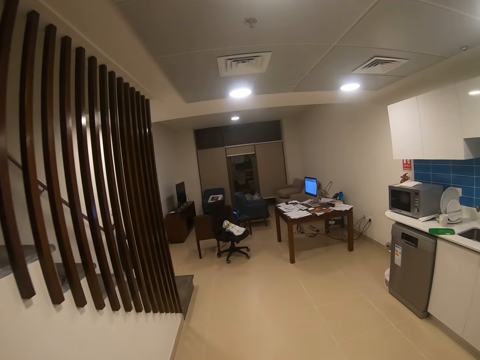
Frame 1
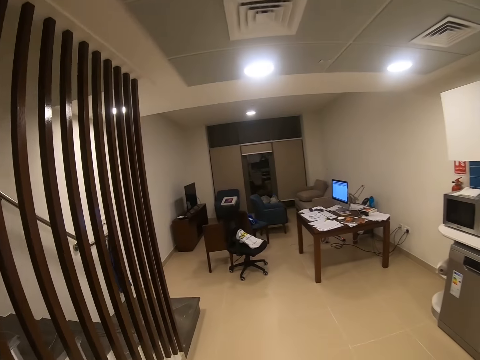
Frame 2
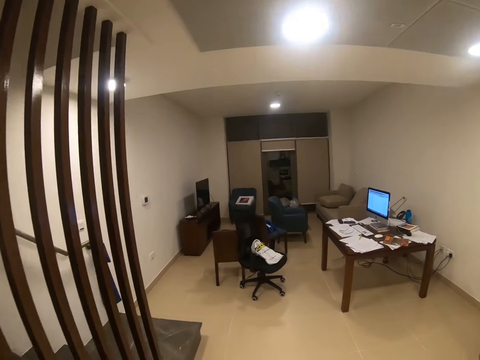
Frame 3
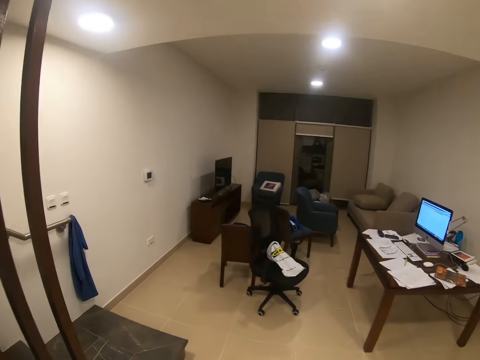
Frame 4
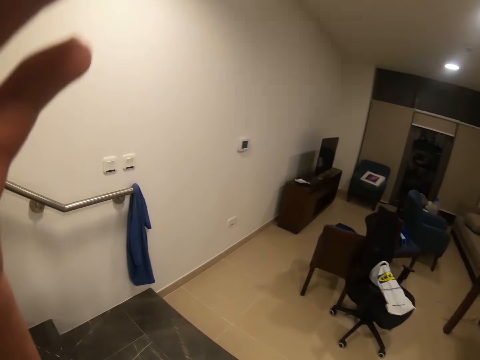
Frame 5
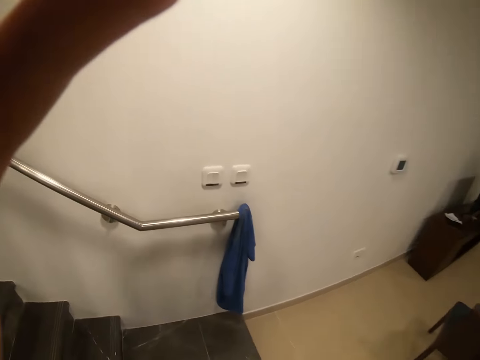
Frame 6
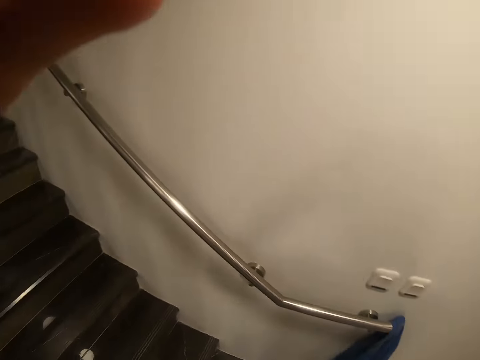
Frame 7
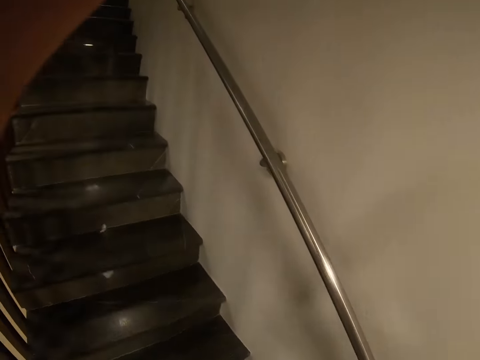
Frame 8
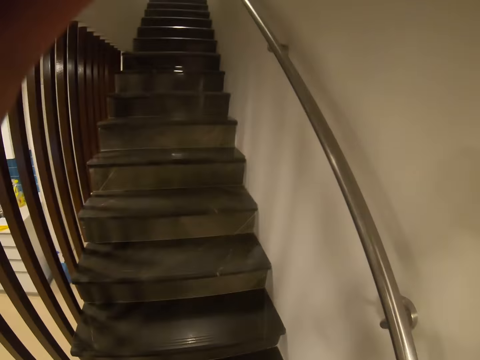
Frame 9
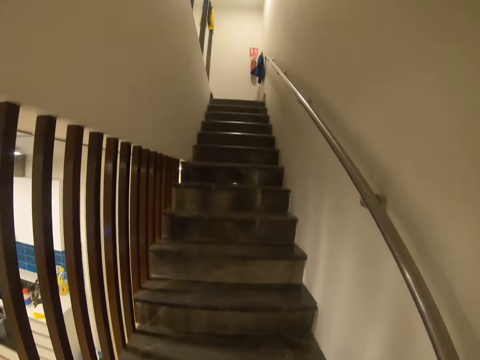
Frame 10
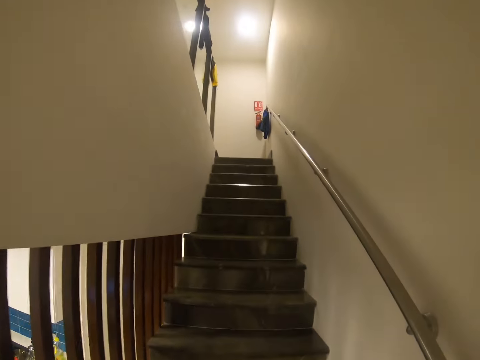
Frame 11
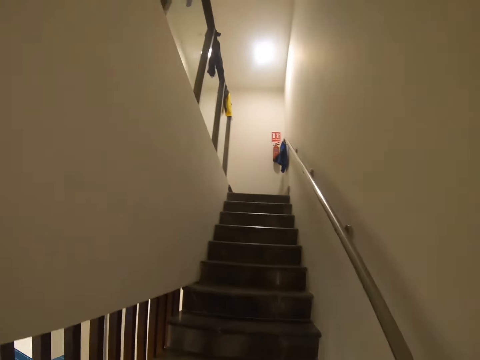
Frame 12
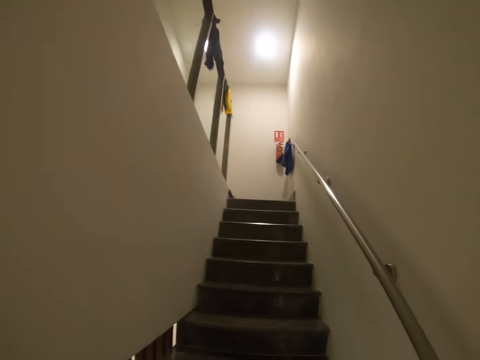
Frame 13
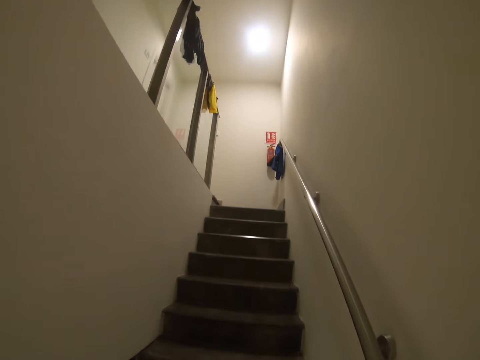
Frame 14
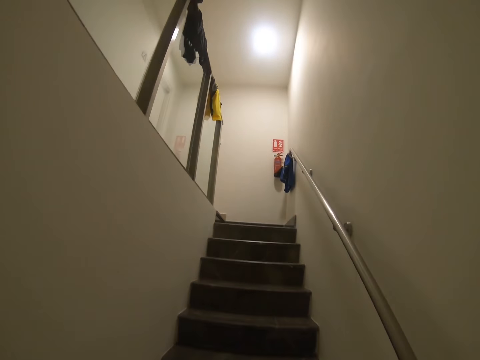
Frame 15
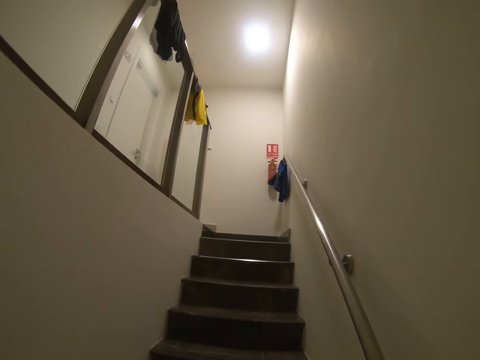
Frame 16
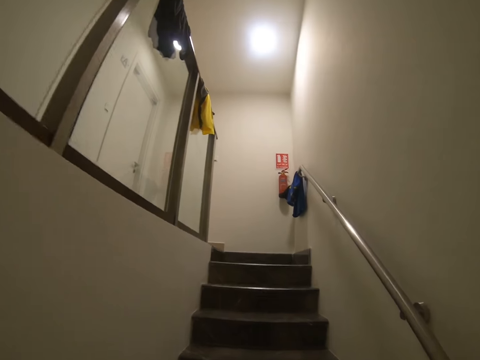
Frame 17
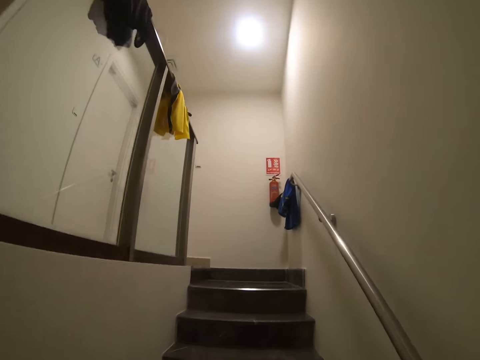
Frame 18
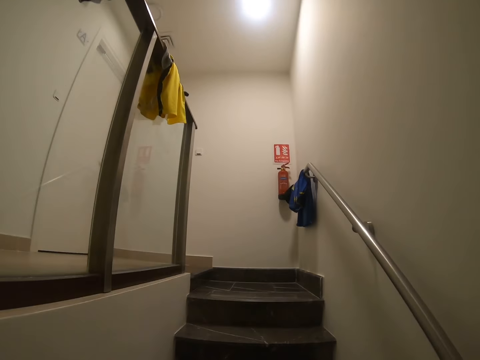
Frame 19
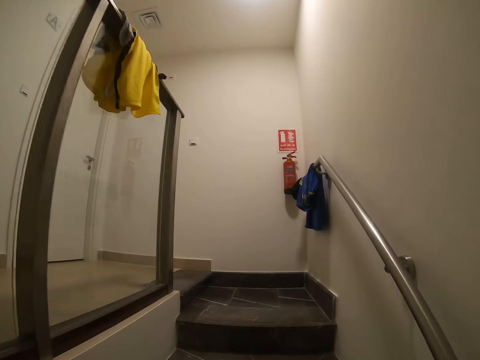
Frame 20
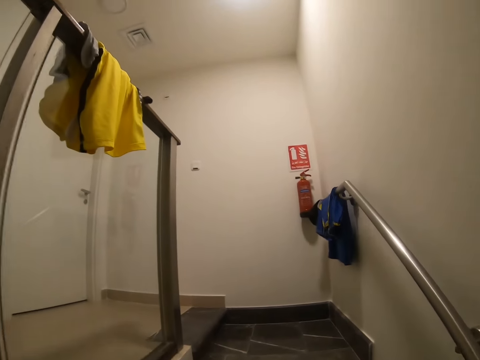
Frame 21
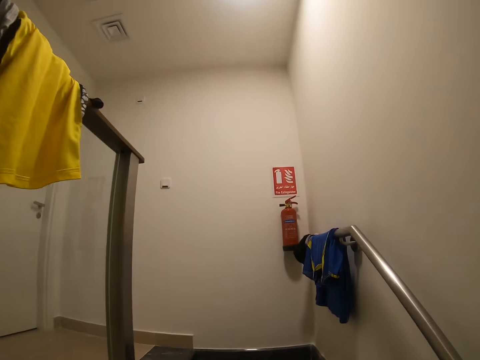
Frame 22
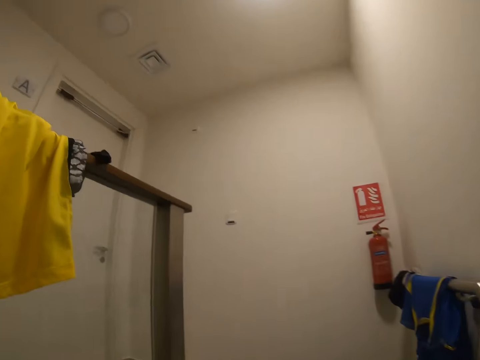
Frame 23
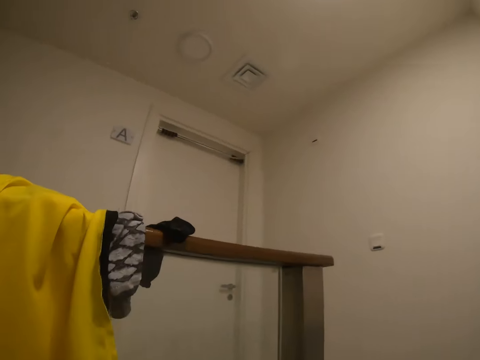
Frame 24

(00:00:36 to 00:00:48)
The camera wearer fixes a camera. They lift the hand. They walk on the stairs.

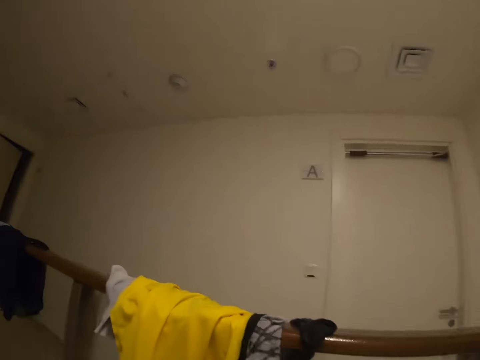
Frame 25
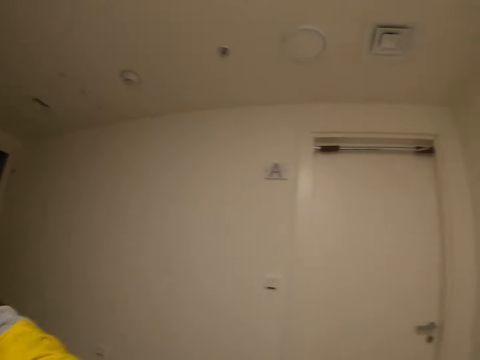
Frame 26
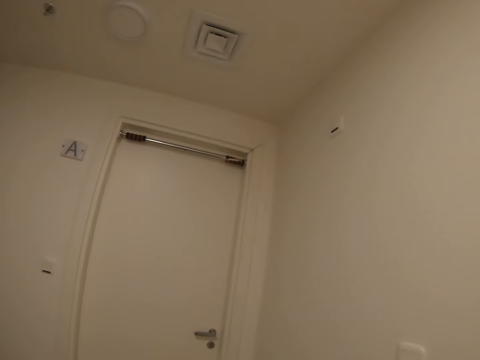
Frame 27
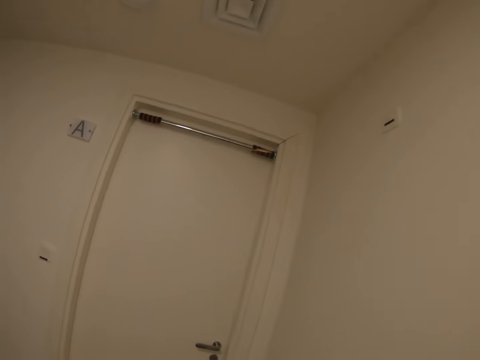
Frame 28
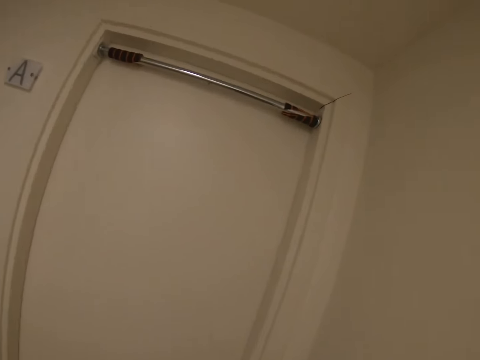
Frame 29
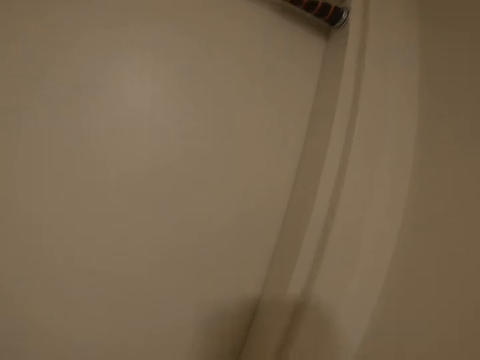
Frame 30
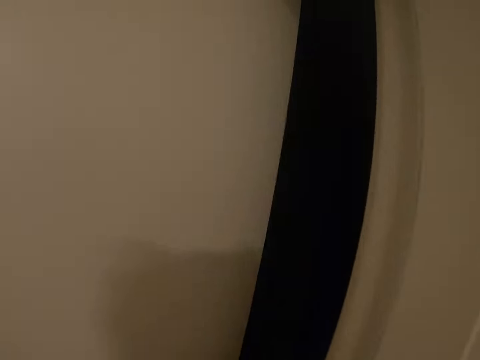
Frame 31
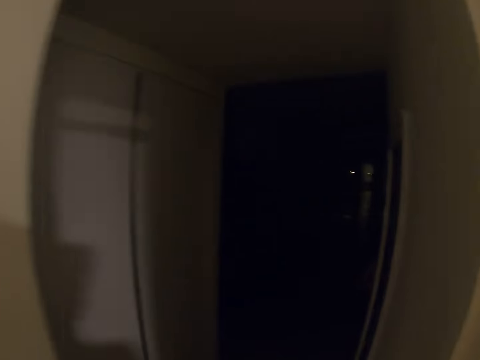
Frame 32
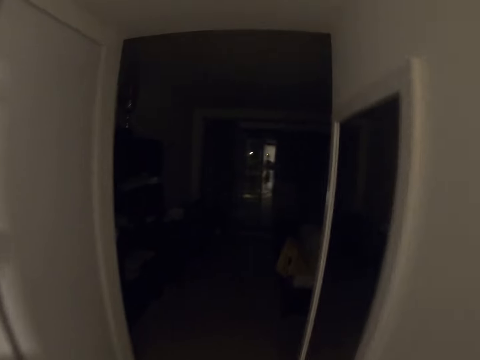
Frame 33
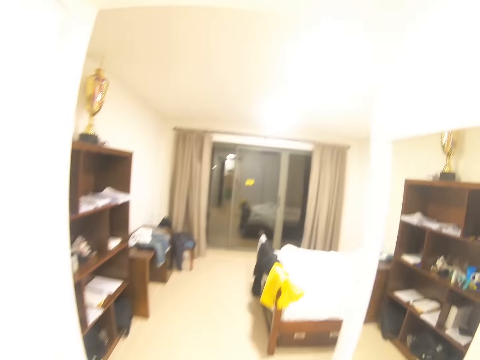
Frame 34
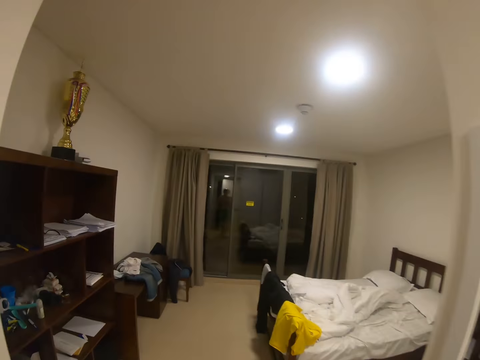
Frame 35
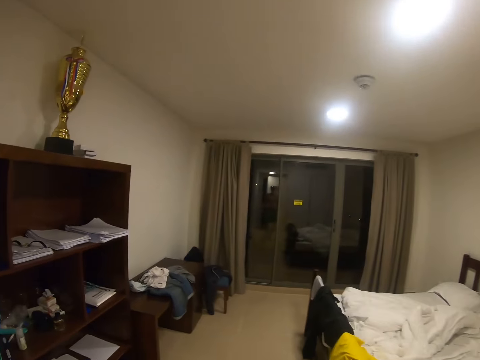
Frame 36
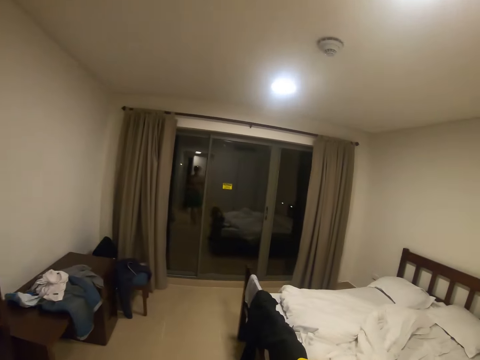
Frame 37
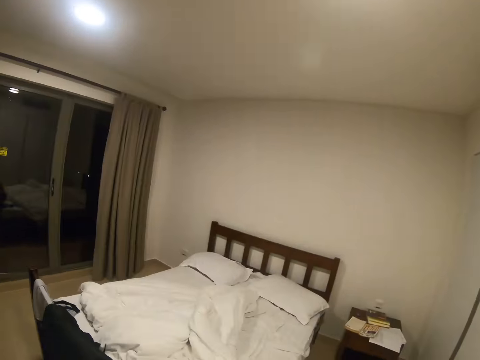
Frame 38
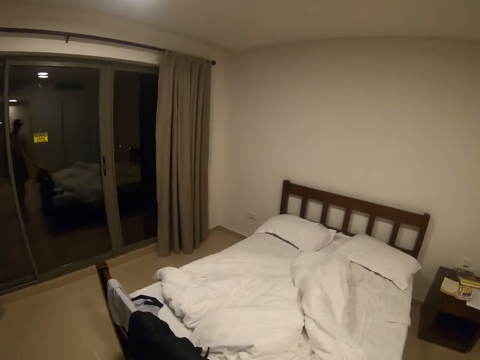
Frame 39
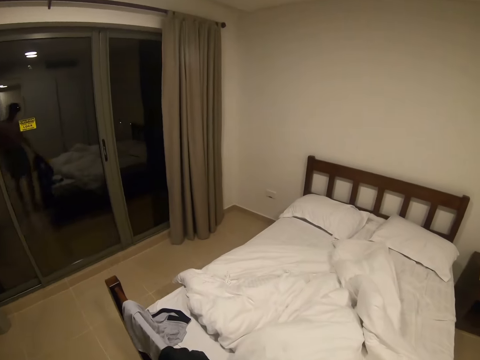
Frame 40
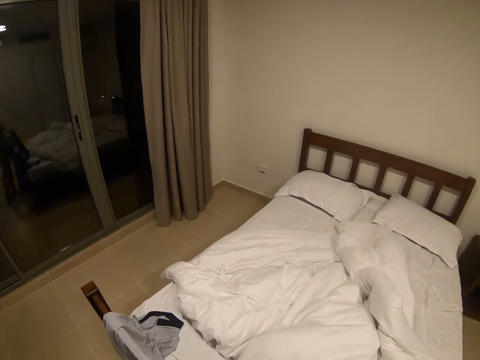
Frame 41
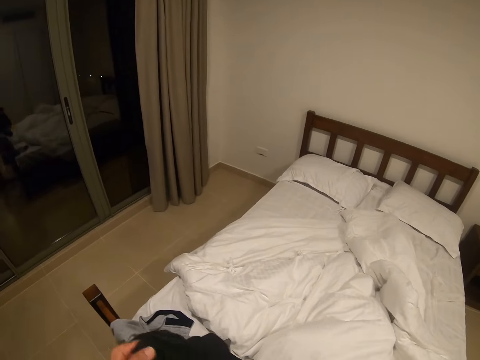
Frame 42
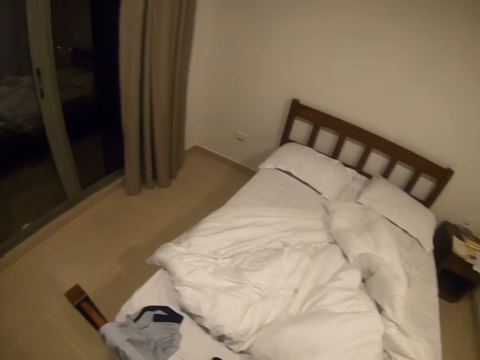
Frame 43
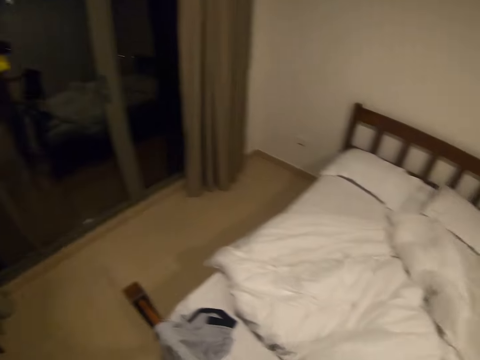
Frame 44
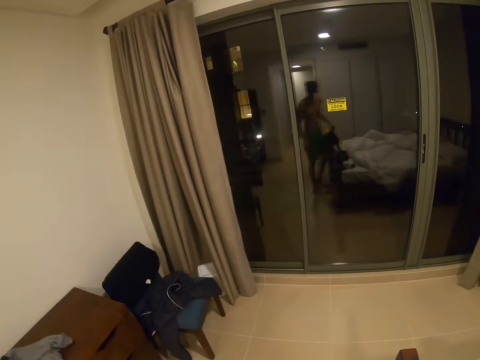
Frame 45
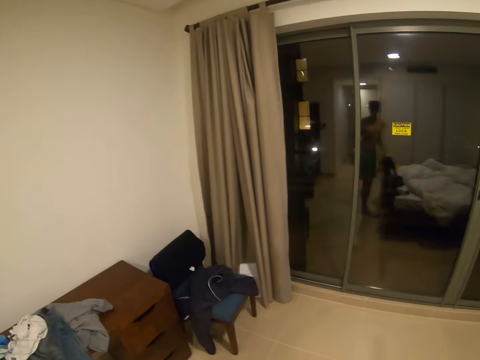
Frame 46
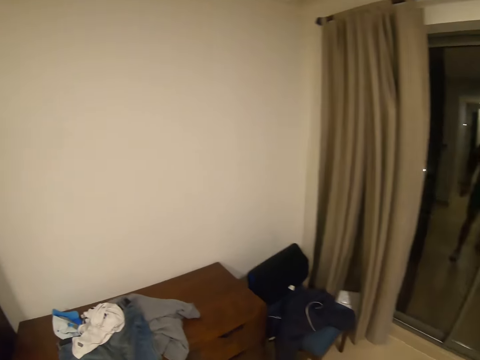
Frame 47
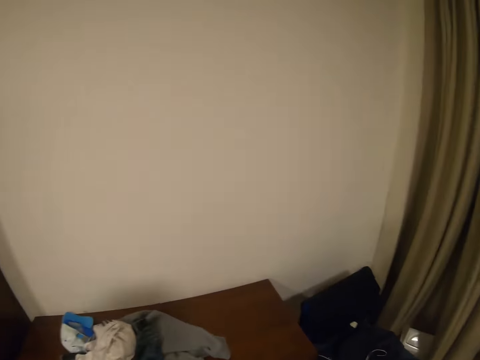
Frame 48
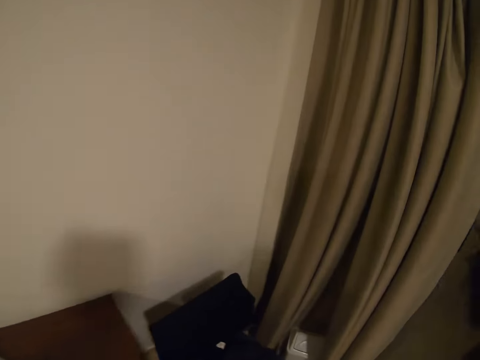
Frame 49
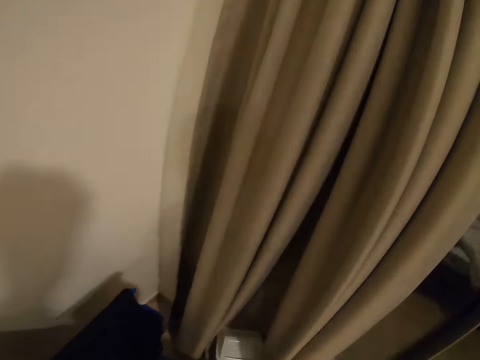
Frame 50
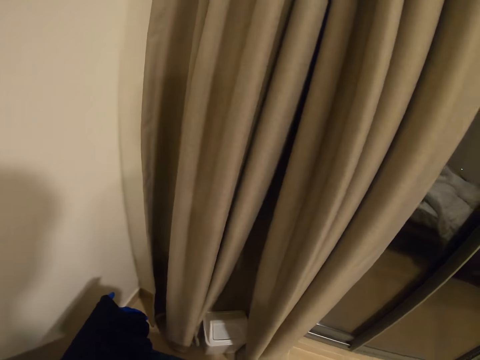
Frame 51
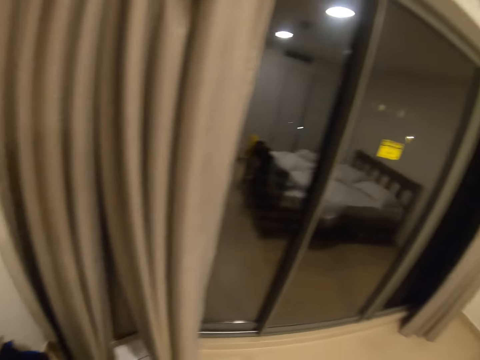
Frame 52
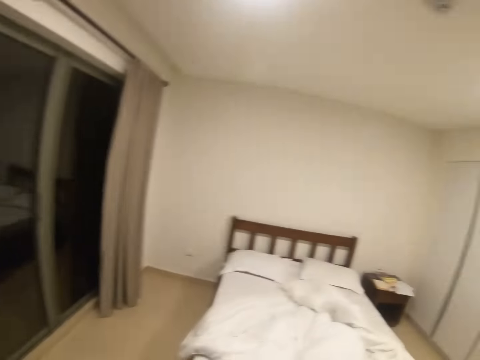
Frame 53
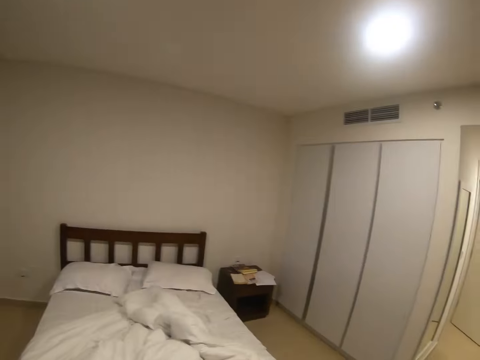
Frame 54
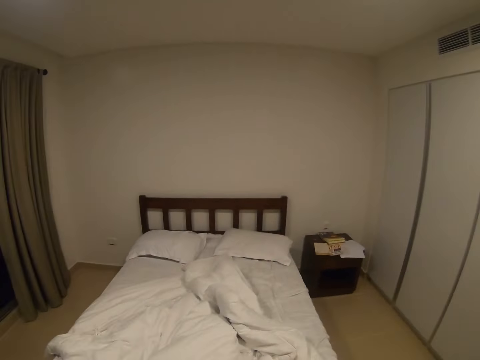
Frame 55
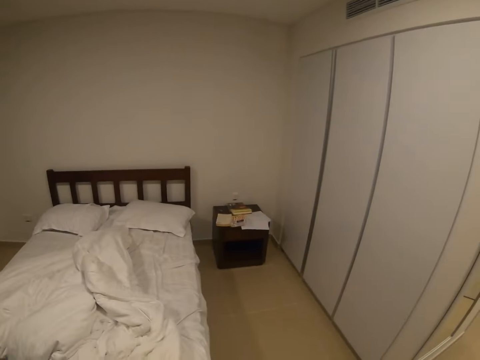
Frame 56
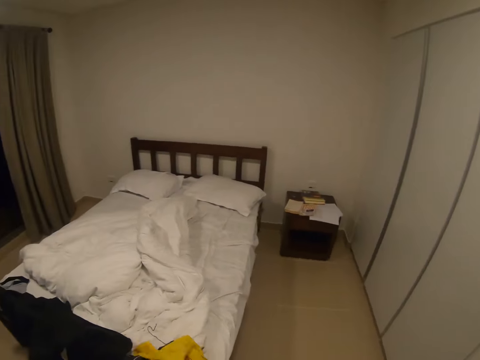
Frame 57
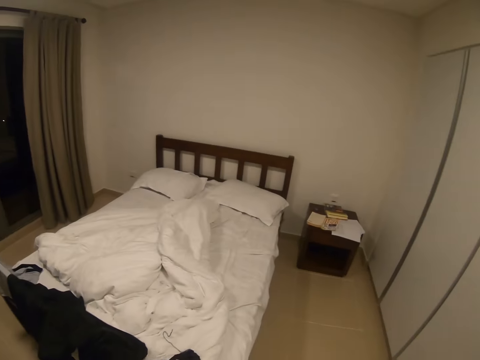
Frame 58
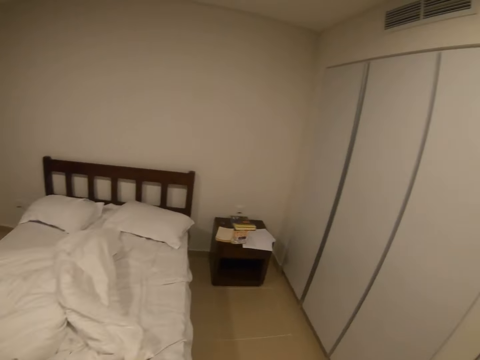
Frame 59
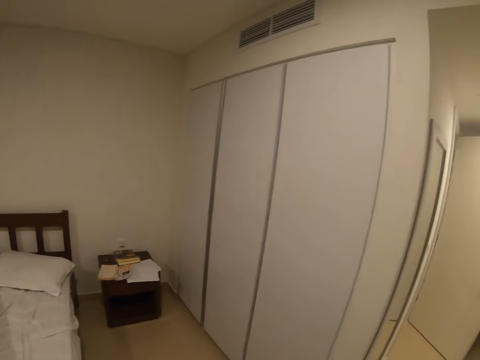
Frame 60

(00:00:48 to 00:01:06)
The camera wearer opens a door. They turn the light on. They walk in the room. They touch a cloth. They look at the bed. They walk around. They look at the window. They walk toward the curtain. They look around the room. They pick up a short.
